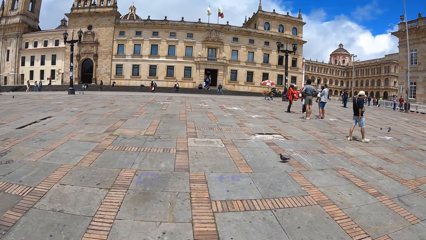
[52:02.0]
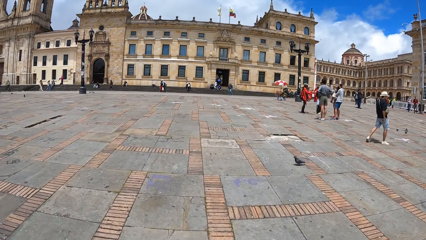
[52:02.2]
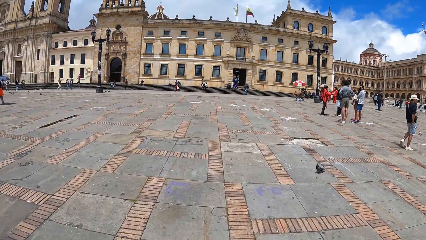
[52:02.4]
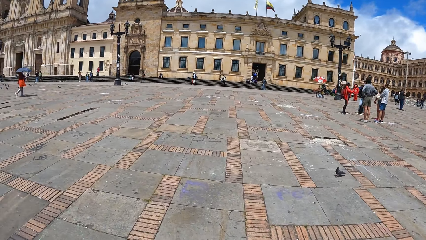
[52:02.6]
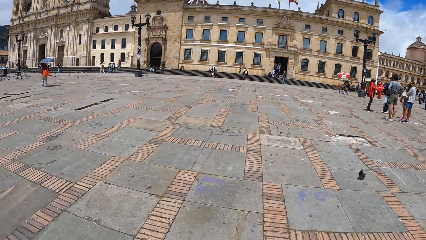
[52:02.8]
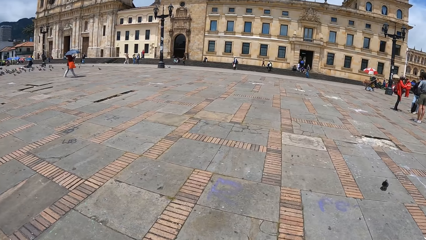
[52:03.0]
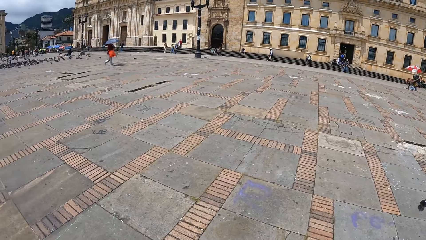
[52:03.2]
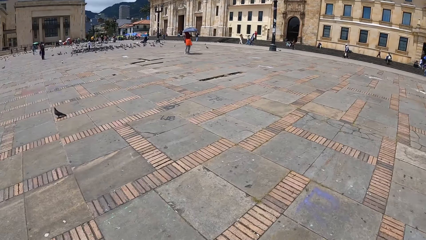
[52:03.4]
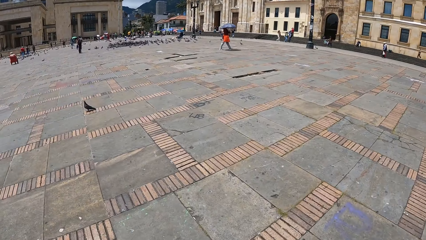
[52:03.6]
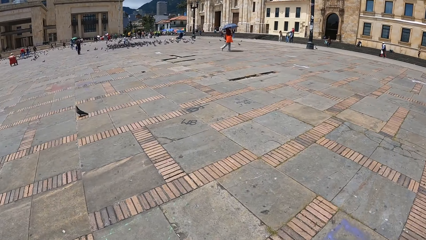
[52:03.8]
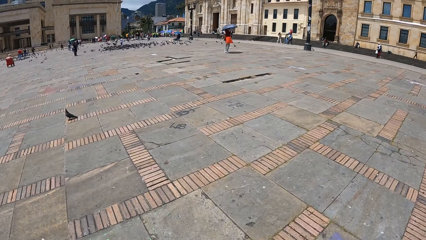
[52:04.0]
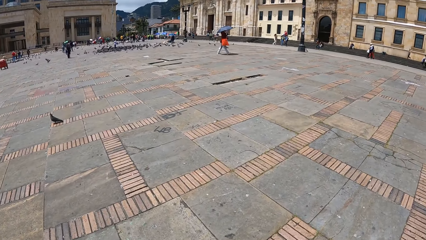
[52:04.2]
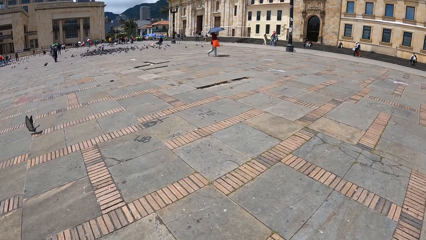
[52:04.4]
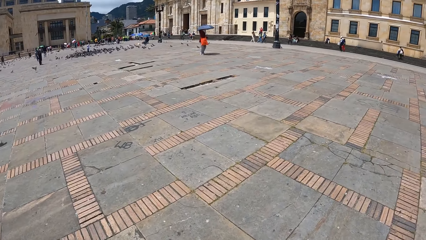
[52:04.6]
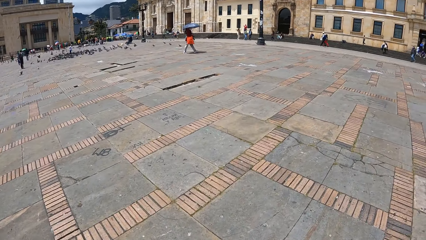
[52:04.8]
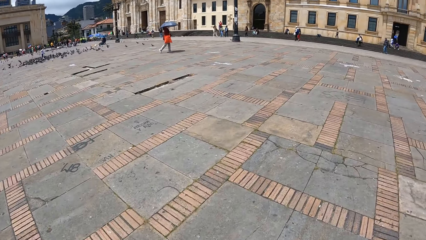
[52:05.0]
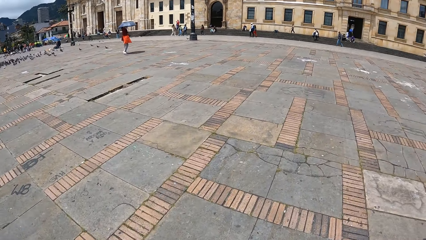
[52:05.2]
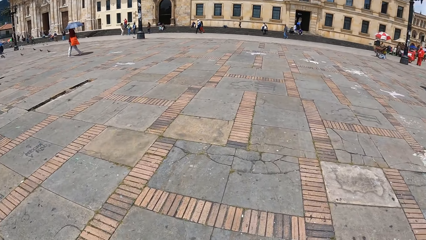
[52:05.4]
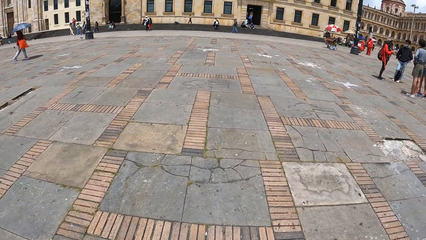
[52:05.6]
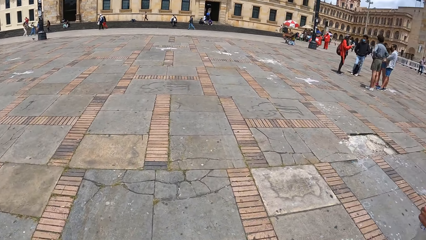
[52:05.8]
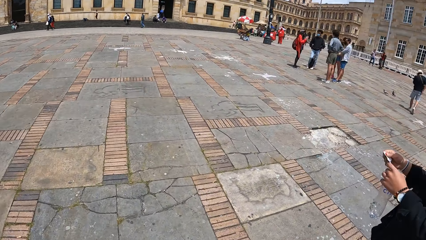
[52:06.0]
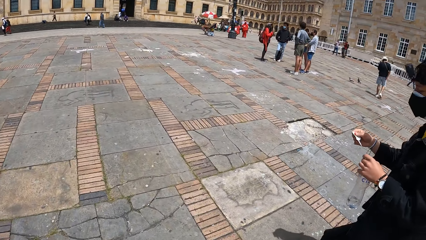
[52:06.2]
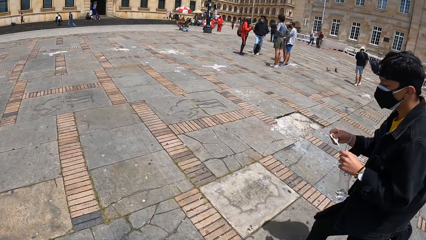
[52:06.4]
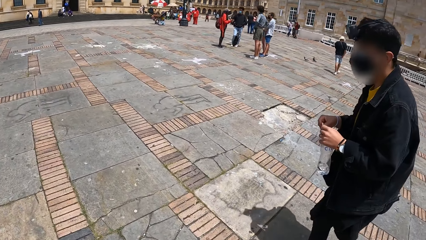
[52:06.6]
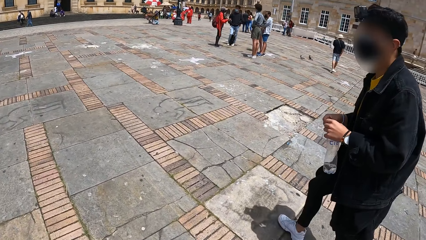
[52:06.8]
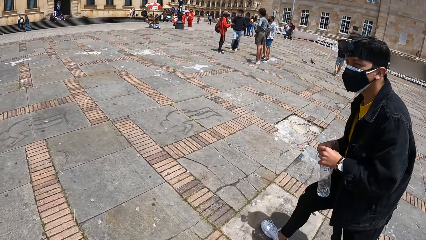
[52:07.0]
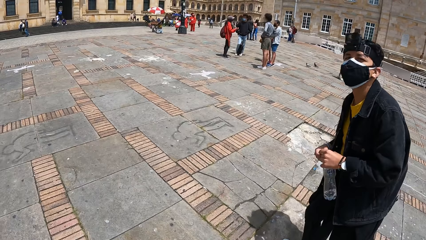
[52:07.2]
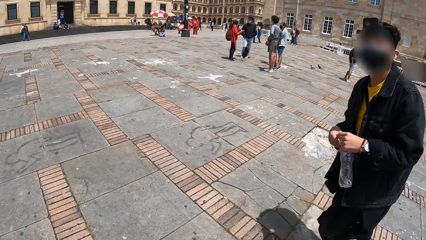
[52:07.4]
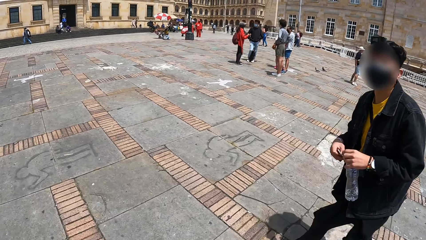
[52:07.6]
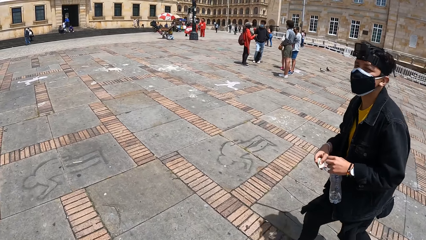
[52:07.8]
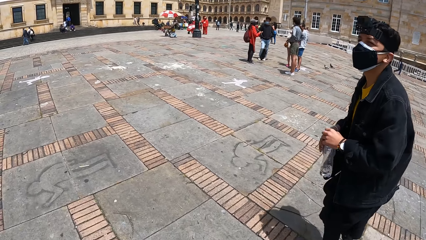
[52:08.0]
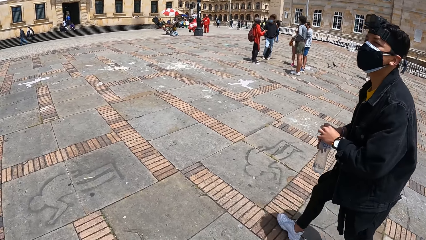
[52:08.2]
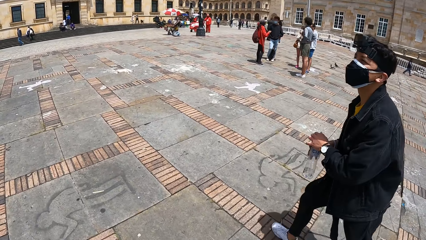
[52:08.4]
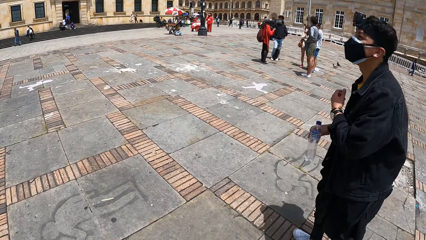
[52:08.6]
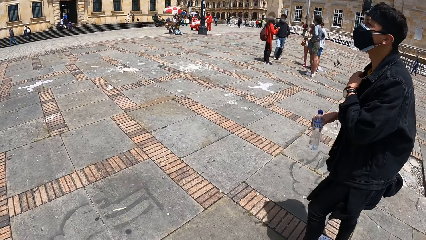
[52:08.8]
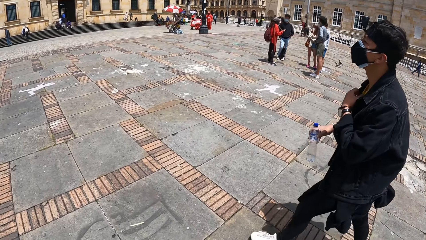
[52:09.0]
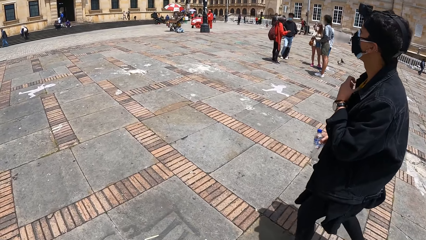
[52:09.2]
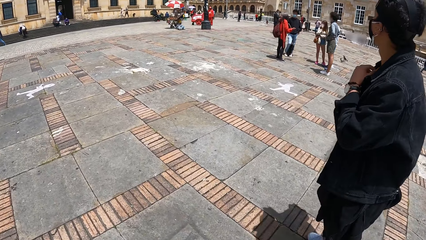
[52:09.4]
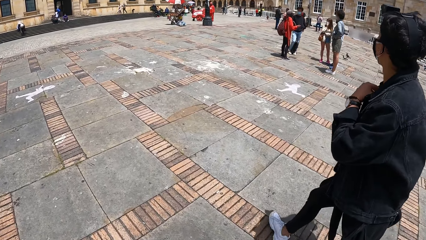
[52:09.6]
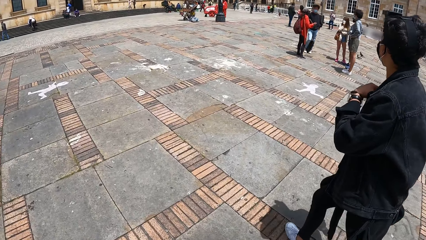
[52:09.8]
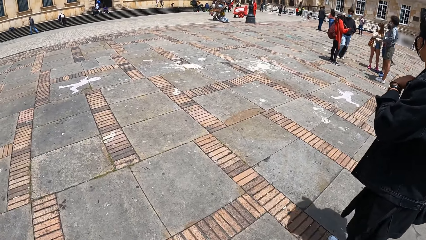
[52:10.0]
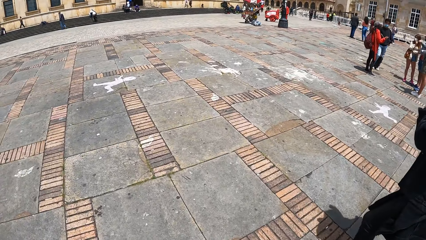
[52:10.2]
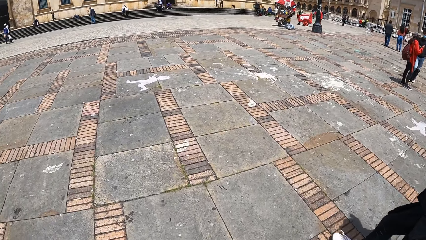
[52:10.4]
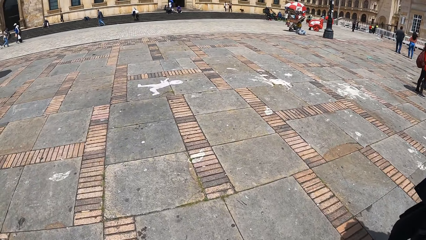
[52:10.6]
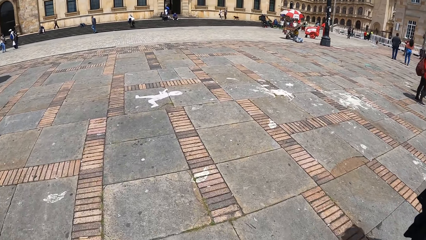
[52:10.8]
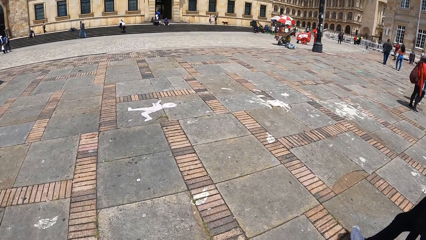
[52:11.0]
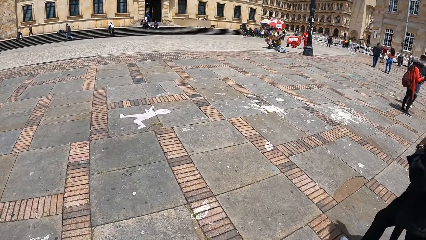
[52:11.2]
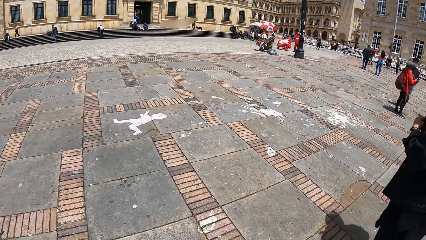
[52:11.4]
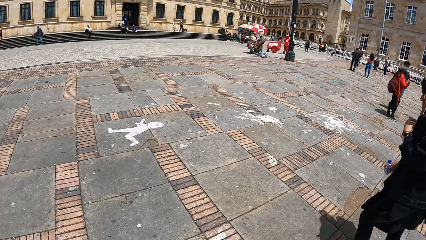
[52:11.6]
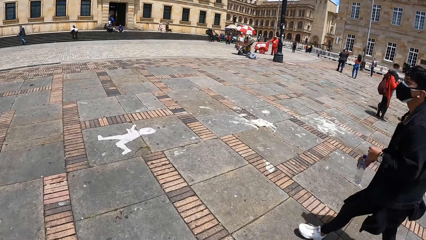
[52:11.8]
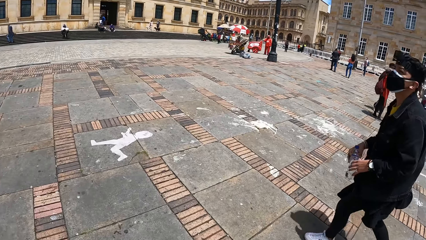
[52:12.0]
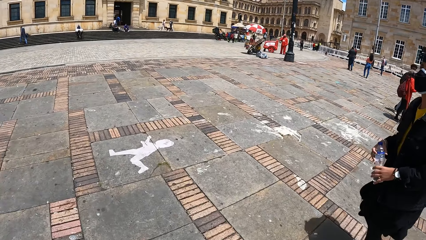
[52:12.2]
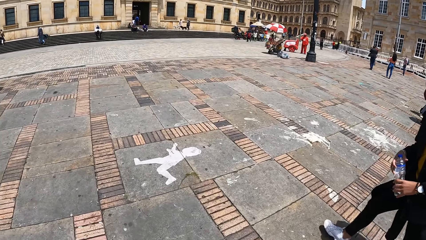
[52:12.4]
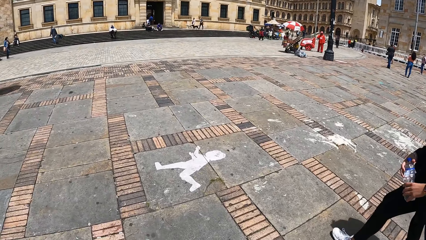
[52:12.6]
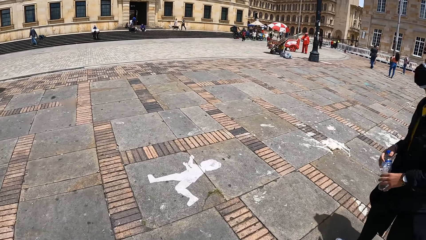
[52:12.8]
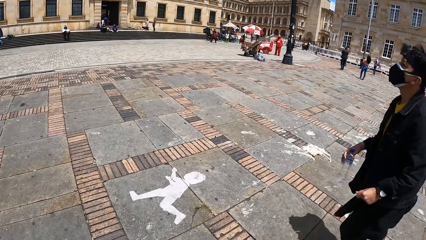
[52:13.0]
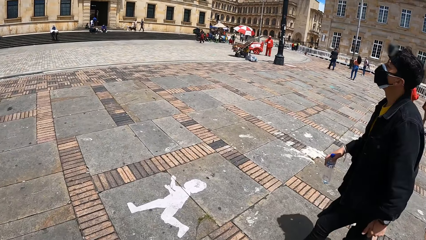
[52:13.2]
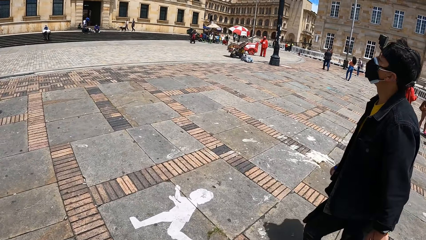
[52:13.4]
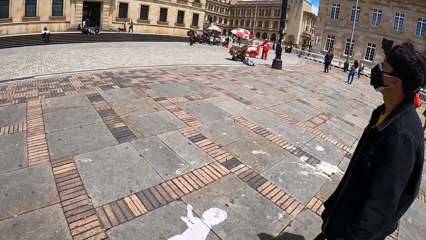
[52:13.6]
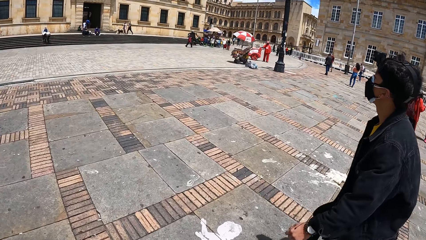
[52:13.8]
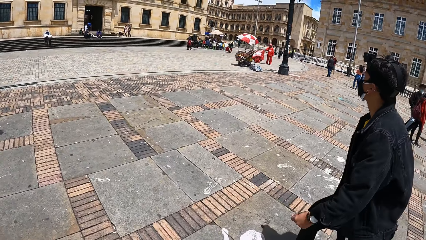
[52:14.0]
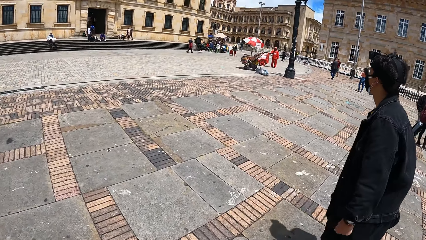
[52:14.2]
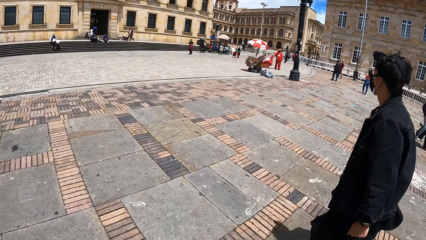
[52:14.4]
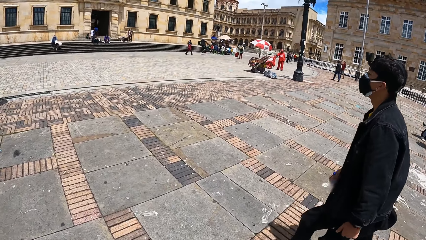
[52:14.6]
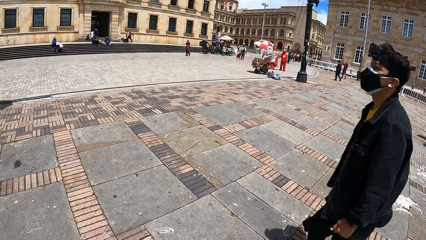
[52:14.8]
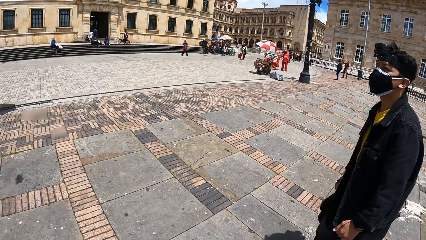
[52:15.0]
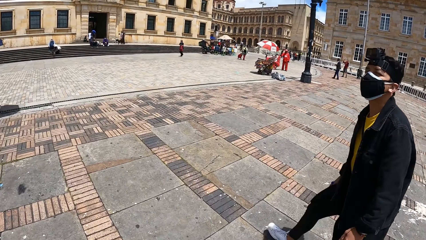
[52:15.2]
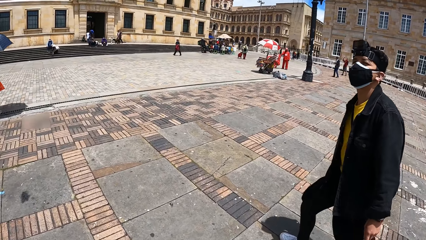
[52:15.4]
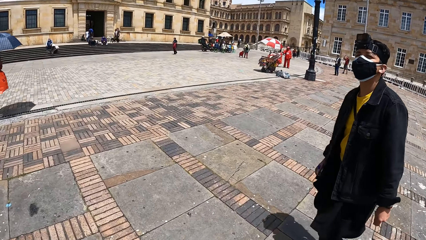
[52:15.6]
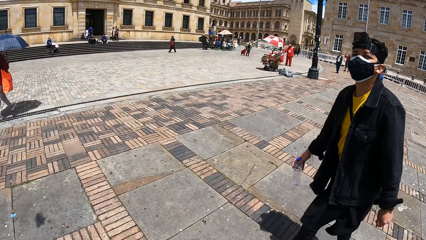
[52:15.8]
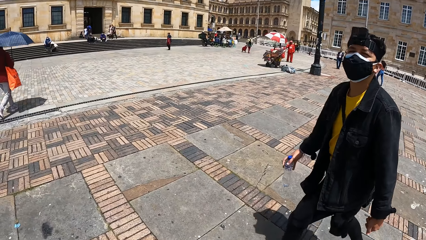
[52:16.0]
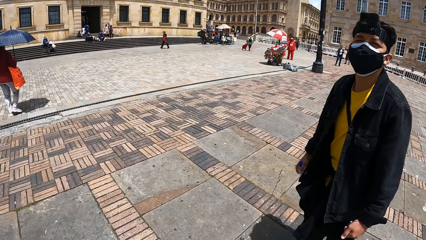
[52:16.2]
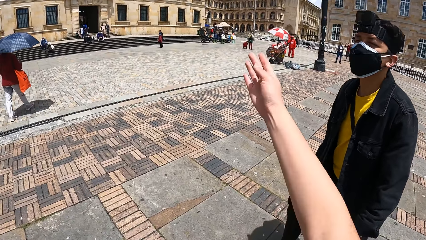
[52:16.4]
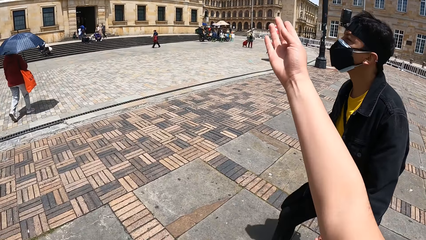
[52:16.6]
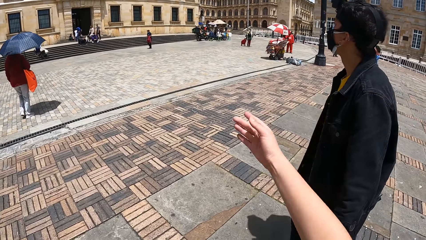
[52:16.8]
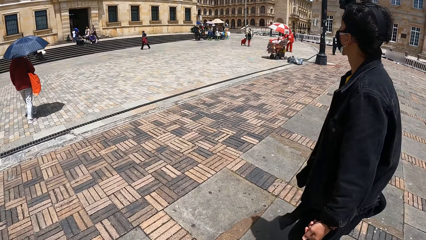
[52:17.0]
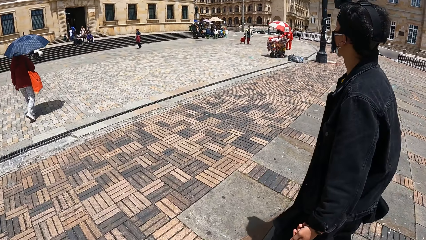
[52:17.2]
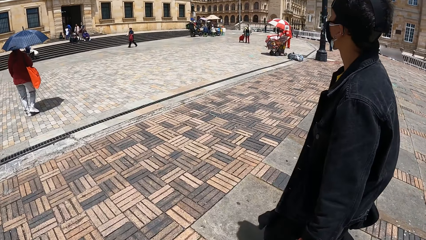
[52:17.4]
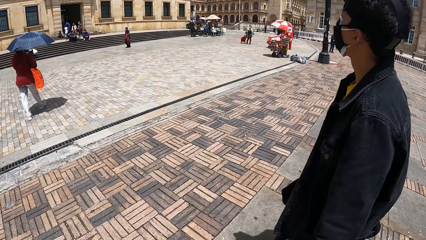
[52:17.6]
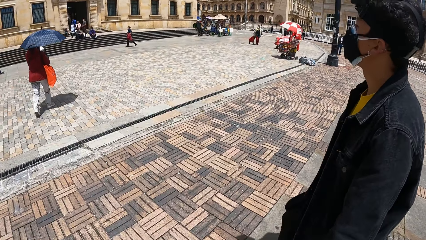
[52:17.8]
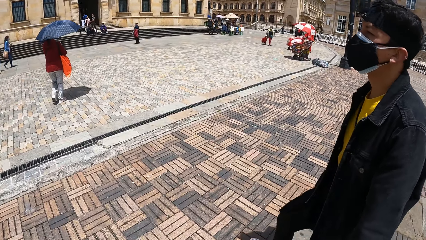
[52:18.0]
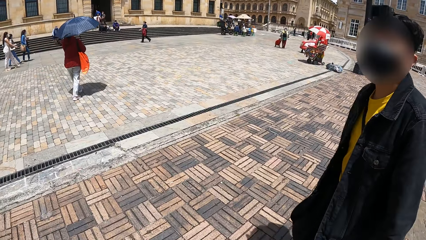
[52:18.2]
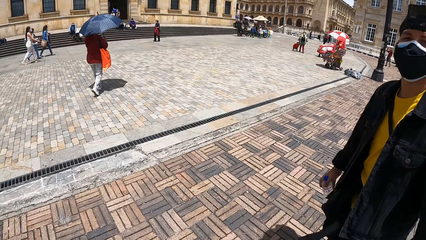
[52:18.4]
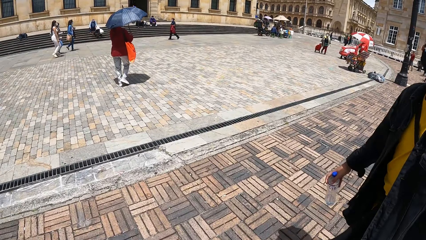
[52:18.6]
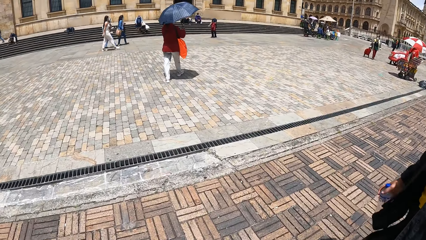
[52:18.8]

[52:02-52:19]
The camera wearer stares at the ground. He interacts with a man. The man passes the bottle to his right hand with his left hand. The man touches the shirt with his left hand. The man holds the bottle with both hands. The man holds the bottle with his right hand. The camera wearer points at a building with his right hand.
